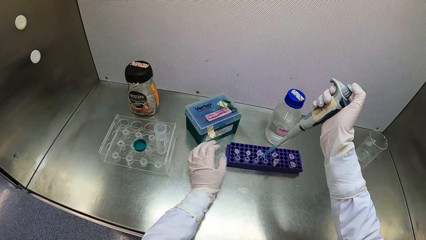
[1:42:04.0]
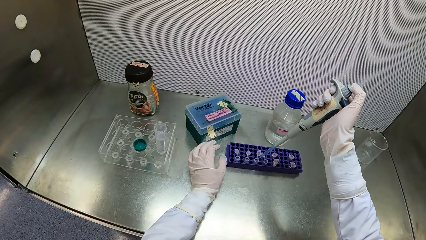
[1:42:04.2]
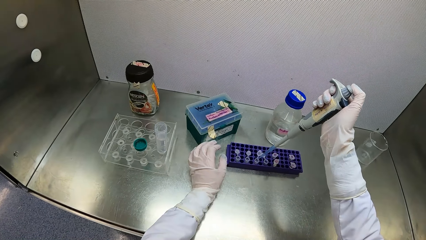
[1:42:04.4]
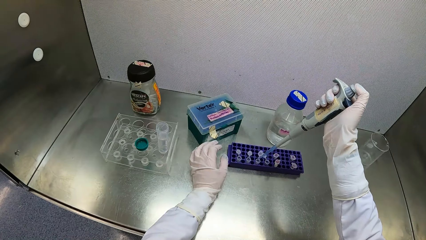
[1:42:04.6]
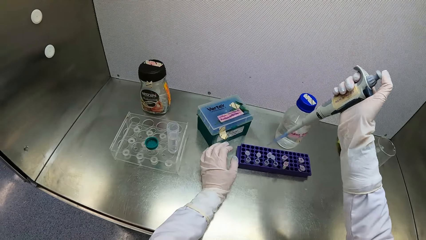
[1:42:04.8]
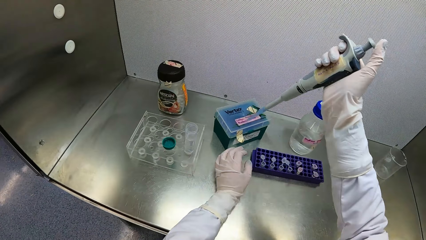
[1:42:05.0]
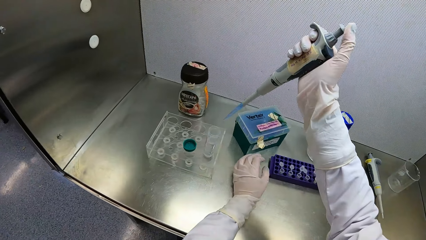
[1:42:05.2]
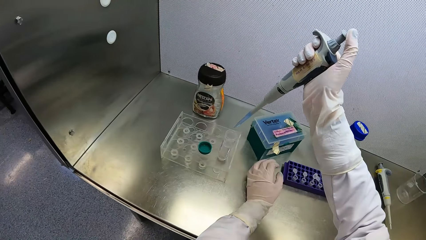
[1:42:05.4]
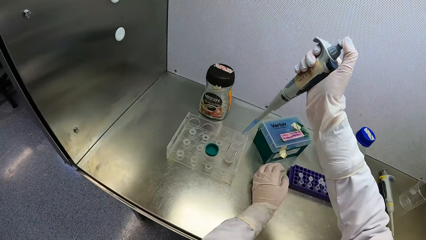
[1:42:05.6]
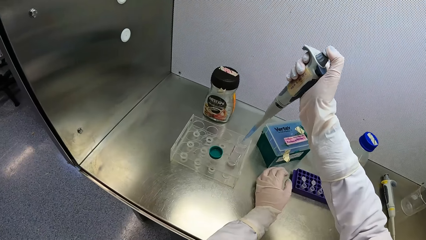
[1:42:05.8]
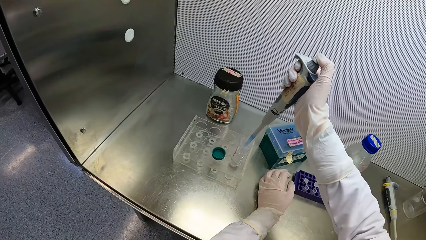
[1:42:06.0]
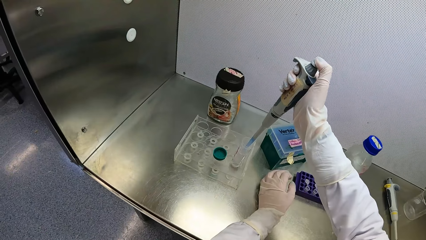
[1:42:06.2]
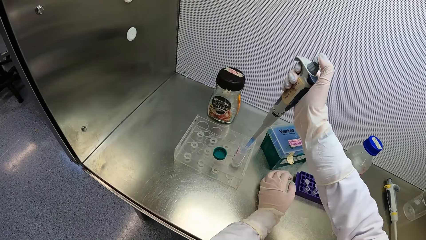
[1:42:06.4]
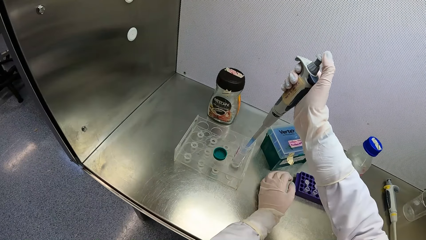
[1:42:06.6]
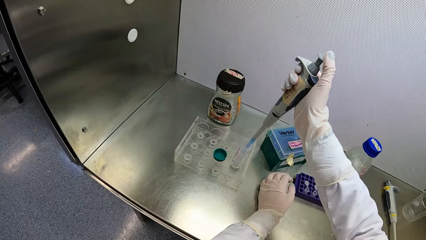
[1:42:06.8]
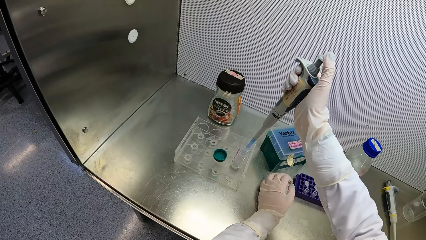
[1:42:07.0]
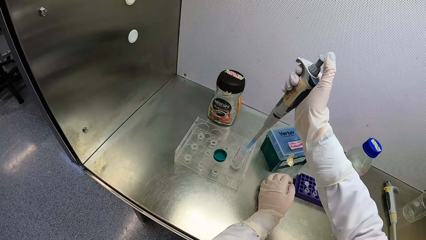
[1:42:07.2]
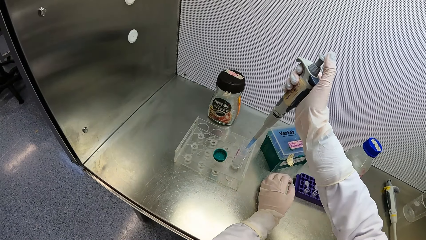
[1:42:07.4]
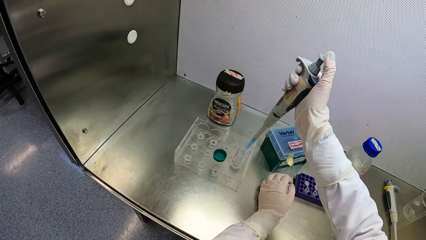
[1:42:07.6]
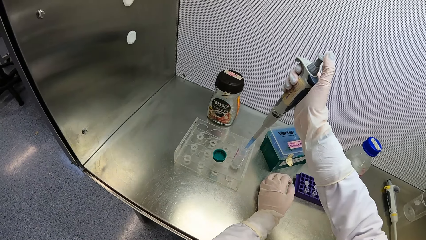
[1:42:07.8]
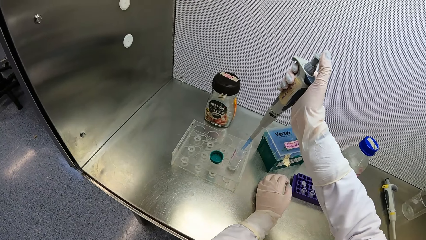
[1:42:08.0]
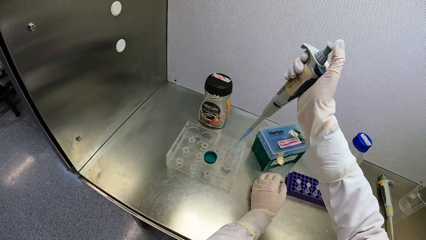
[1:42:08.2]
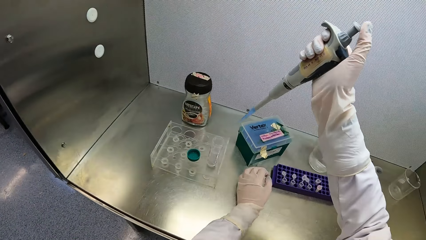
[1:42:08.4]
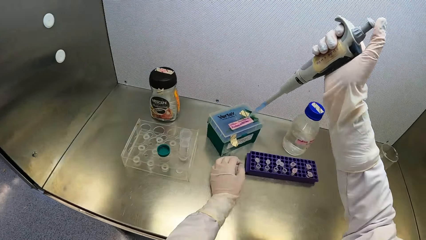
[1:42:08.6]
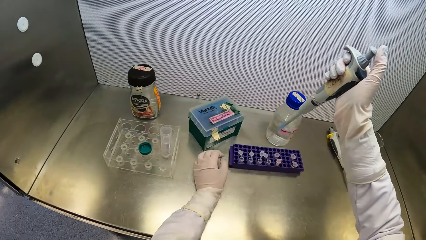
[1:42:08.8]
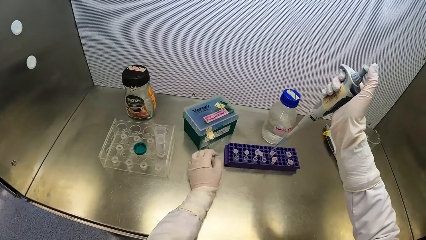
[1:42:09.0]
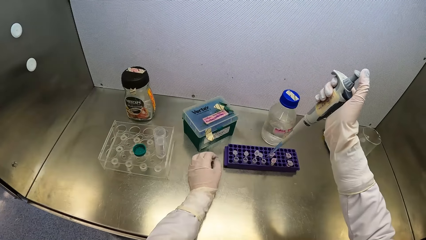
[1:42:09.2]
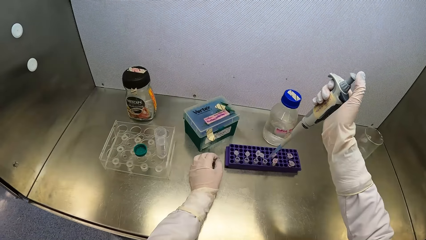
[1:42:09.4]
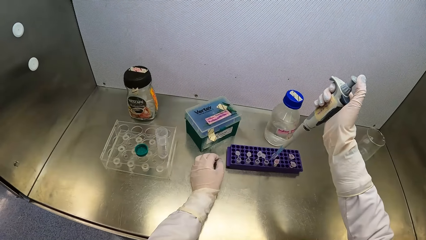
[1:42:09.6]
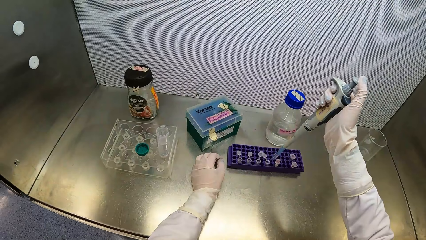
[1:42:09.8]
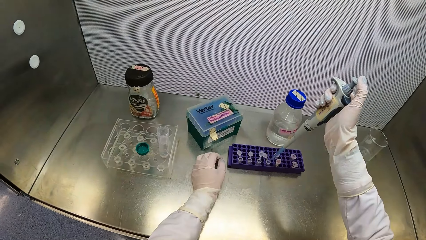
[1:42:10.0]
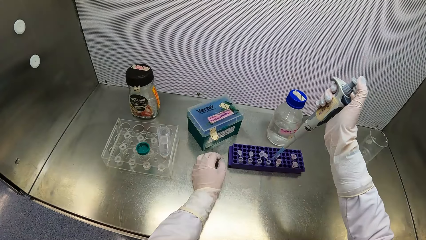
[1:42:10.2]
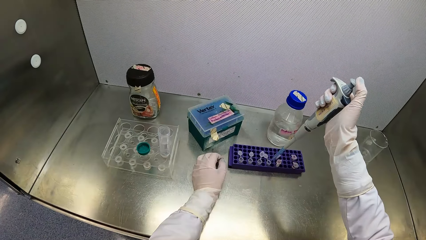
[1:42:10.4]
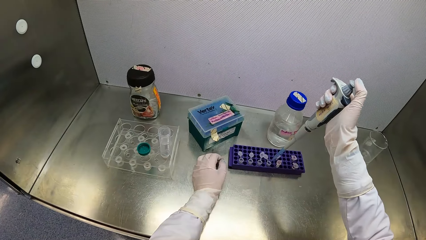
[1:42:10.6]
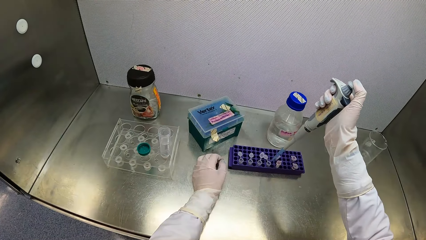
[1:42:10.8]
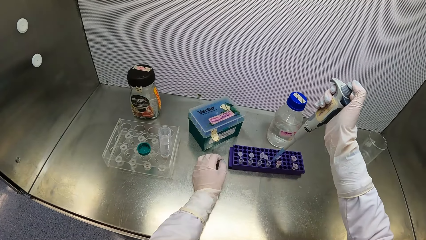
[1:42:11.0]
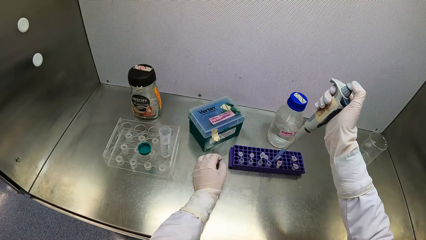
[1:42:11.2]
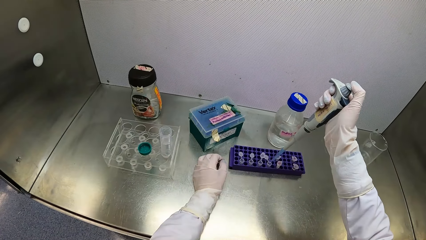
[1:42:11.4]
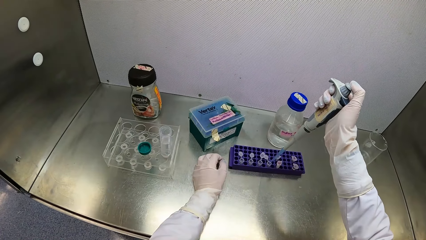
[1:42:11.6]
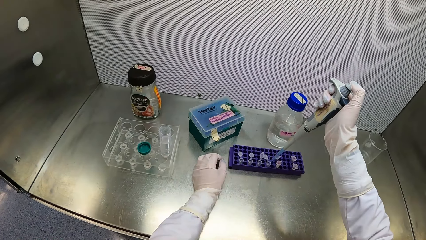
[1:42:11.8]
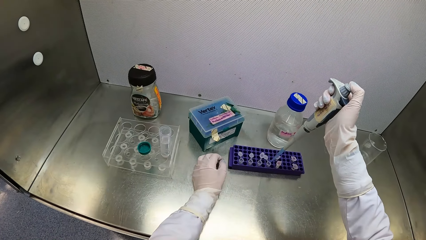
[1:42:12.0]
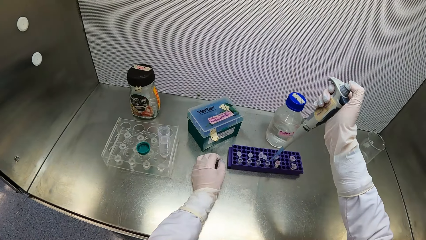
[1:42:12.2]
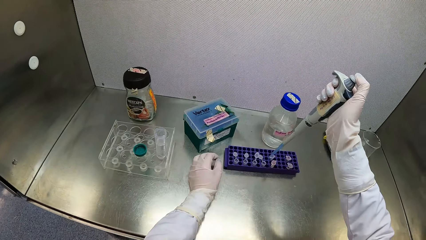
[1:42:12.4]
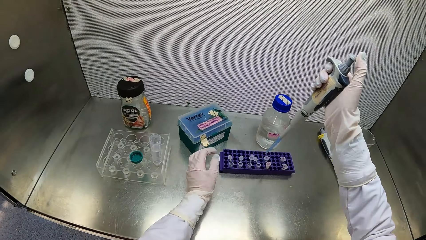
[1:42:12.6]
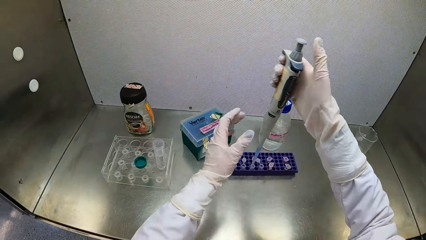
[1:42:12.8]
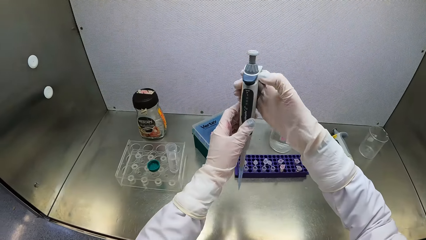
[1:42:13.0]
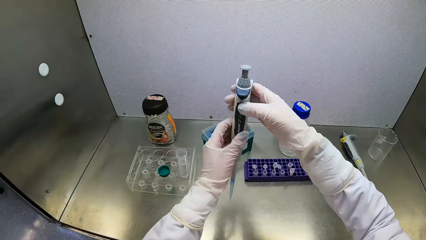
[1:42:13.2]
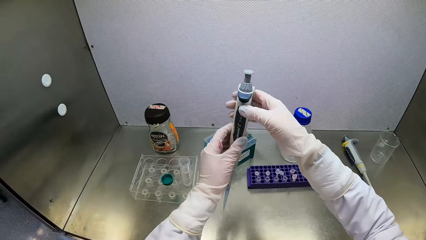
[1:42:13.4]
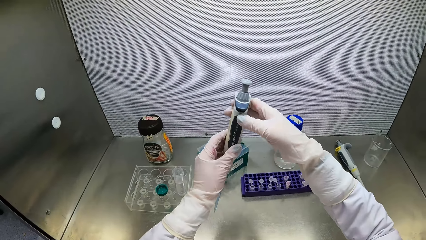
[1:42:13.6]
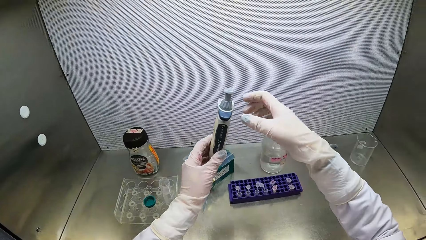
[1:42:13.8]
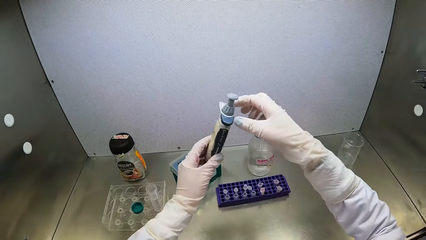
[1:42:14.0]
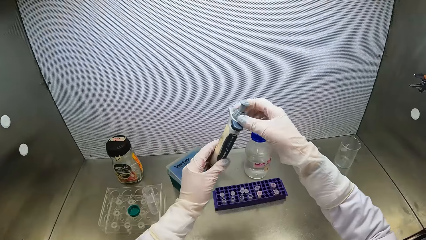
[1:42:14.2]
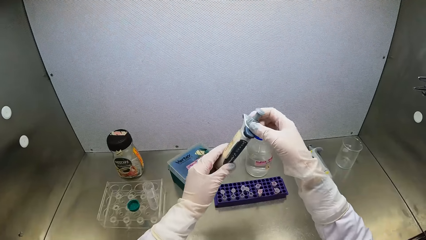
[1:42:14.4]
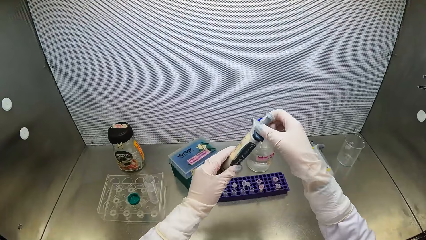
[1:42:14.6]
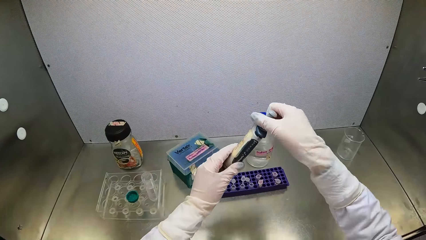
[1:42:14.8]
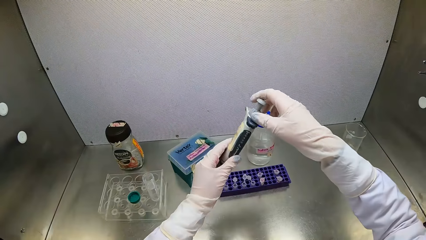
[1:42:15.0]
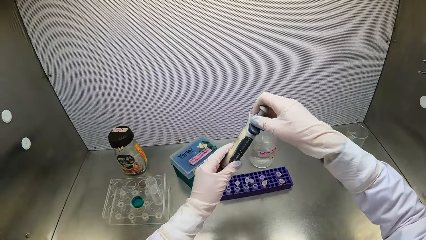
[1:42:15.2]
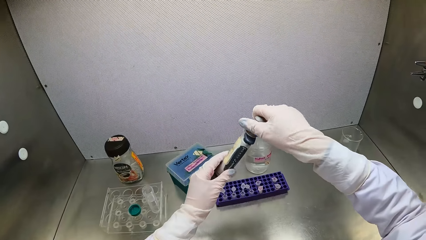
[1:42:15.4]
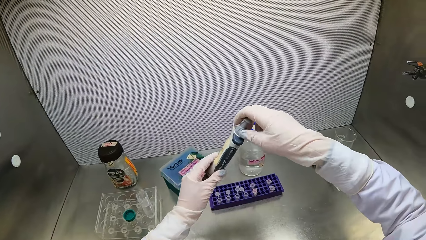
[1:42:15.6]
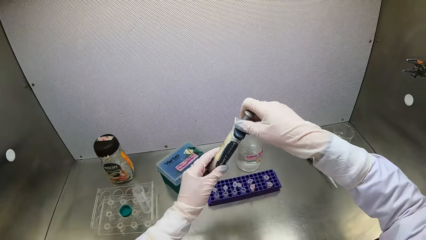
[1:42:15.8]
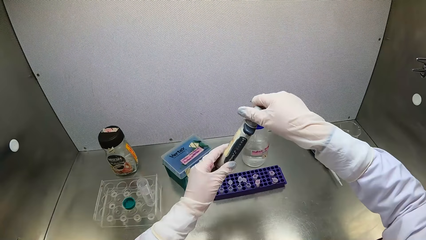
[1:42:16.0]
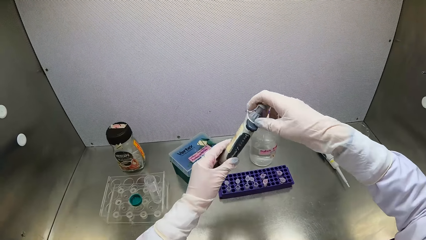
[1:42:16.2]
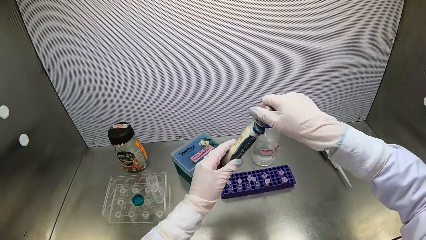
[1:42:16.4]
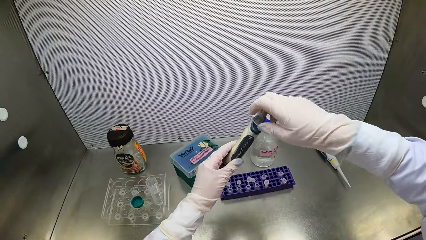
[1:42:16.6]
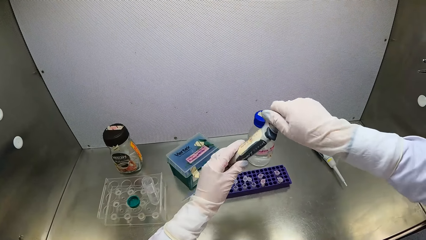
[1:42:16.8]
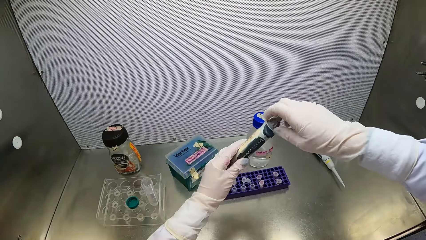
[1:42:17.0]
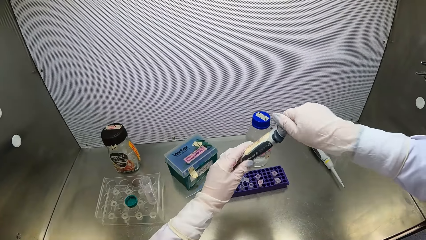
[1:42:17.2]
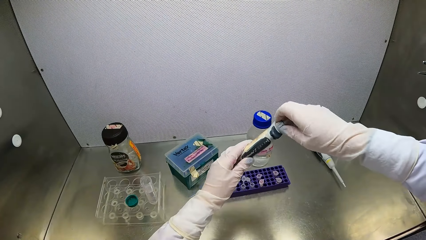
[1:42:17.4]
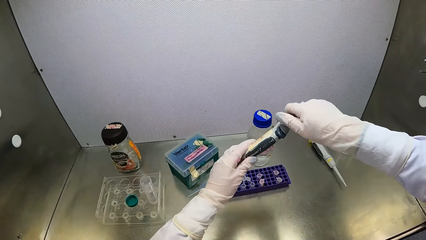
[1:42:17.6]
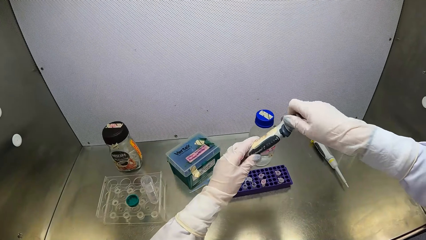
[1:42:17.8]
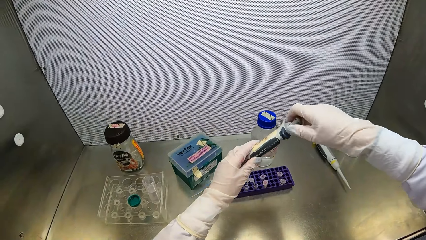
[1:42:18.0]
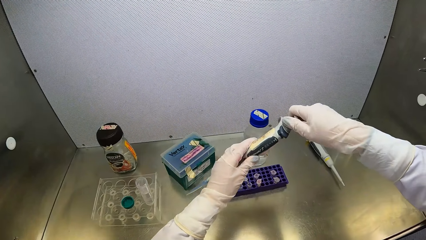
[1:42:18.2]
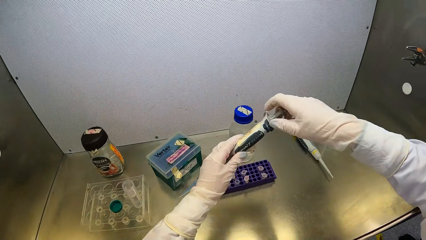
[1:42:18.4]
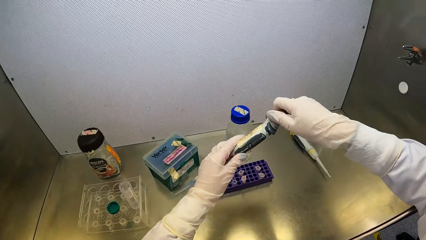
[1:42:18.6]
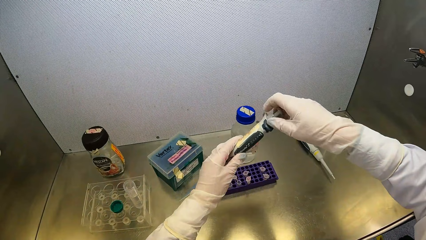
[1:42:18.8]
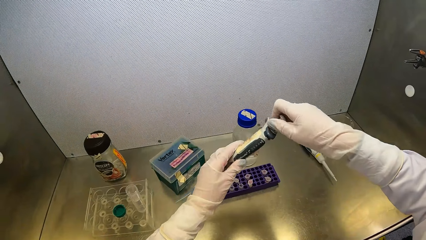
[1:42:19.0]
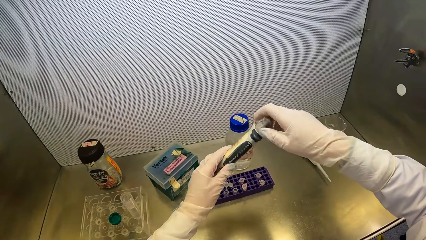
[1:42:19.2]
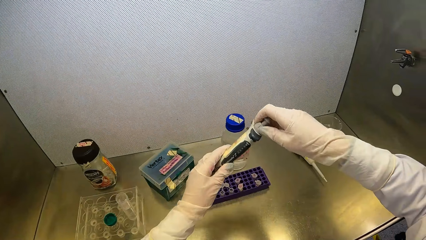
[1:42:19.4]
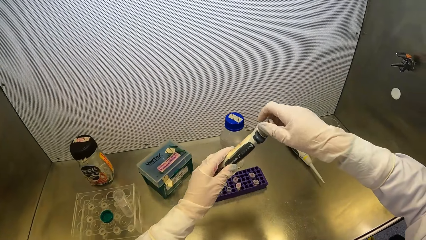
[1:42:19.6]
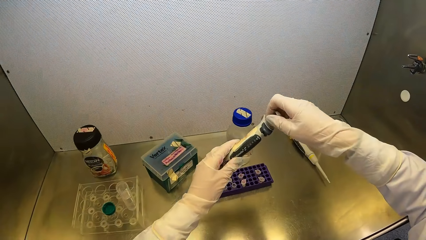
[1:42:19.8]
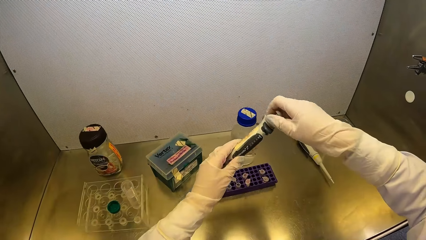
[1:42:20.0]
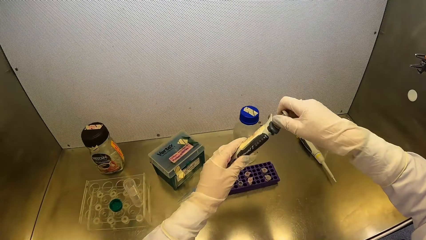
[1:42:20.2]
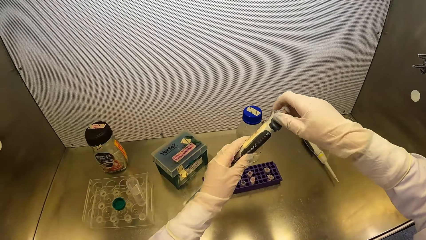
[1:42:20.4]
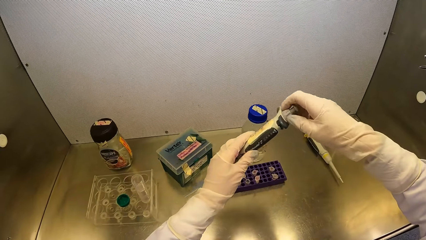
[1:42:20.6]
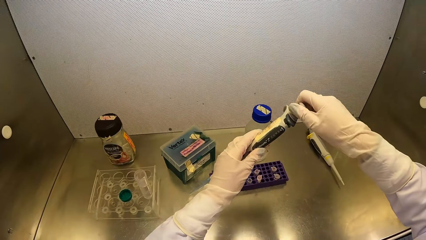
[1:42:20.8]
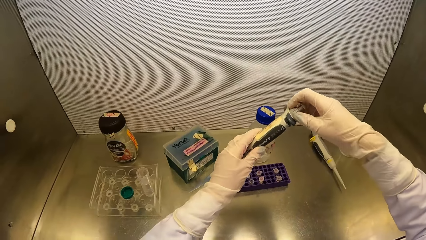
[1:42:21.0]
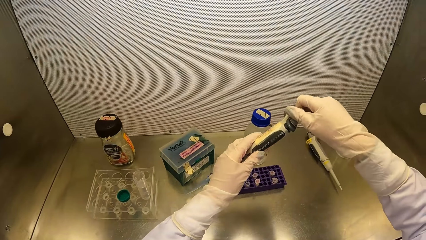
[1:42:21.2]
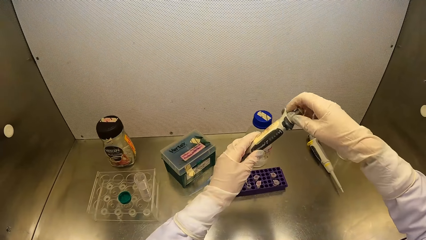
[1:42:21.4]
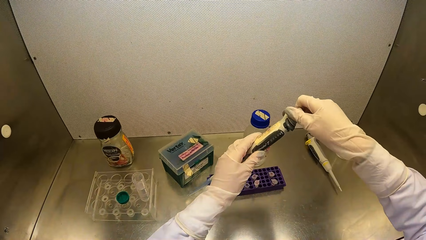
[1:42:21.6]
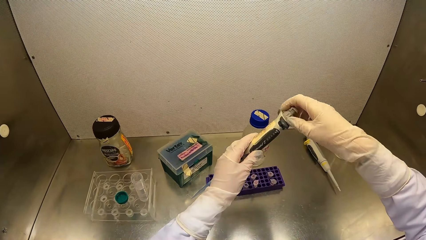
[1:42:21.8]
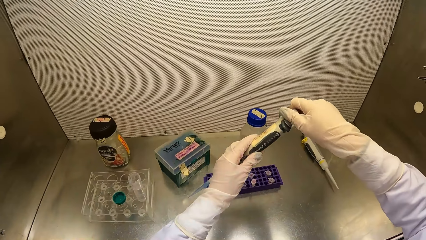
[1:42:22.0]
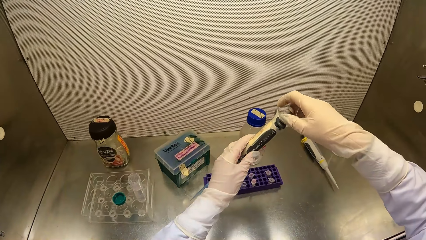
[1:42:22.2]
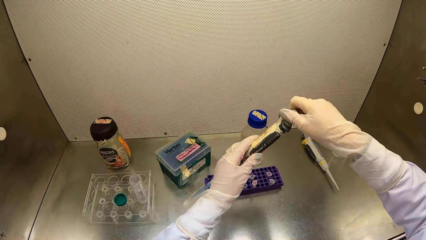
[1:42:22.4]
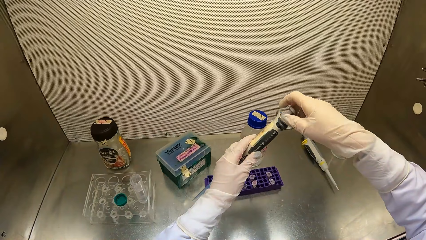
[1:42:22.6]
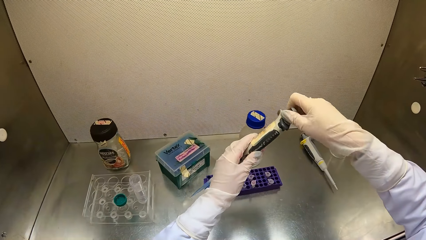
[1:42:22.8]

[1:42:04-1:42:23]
The camera wearer draws some drug syrup from the jumbo test tube with the micropipette in his right hand. He pumps the drug syrup into the microtube with the micropipette in his right hand. He passes the micropipette from his right hand to his left hand. He touches the micropipette with his right hand. He holds the pipette with both hands. He turns the volume adjustment screw of the micropipette with his right hand. He tightens the pipette.
